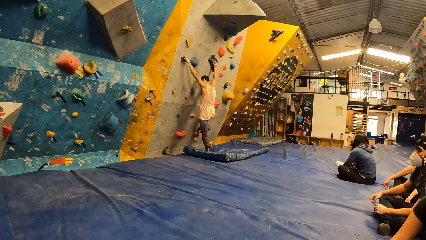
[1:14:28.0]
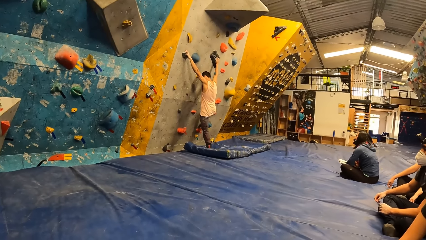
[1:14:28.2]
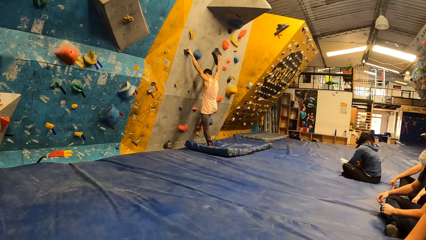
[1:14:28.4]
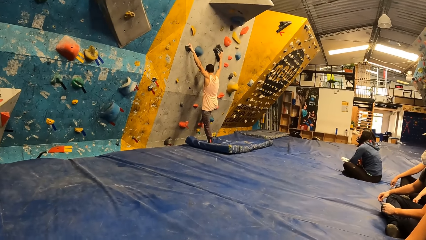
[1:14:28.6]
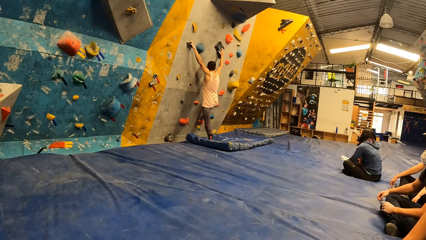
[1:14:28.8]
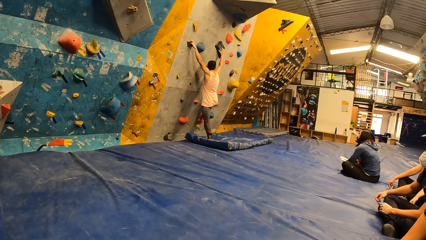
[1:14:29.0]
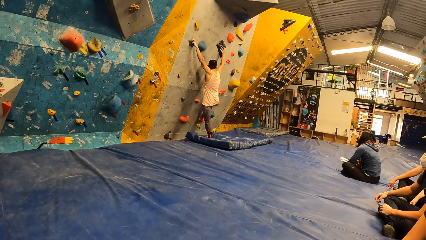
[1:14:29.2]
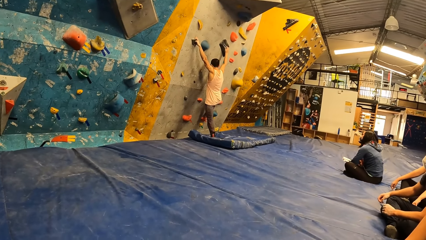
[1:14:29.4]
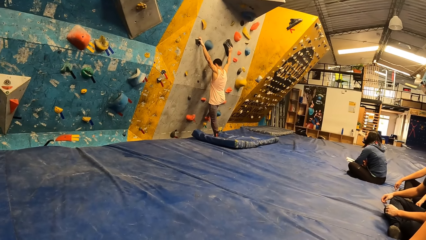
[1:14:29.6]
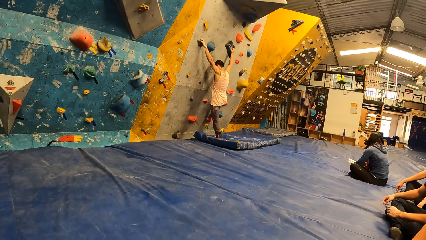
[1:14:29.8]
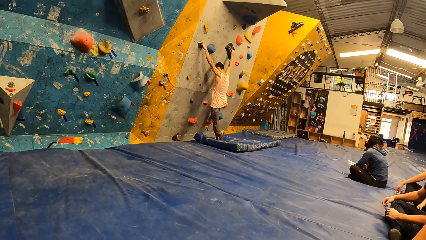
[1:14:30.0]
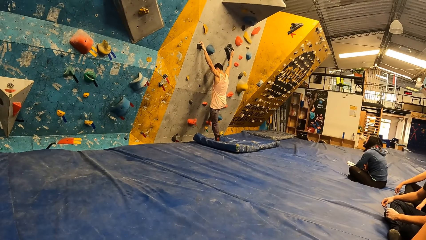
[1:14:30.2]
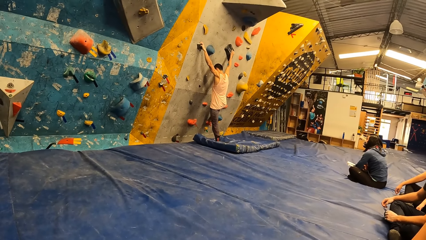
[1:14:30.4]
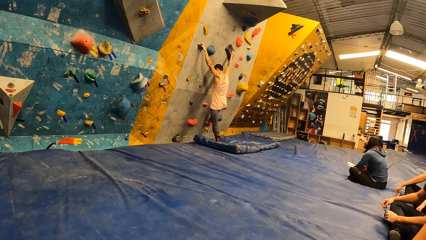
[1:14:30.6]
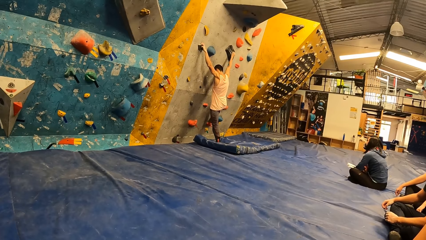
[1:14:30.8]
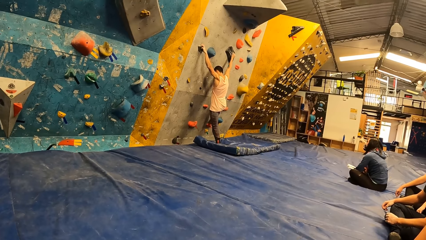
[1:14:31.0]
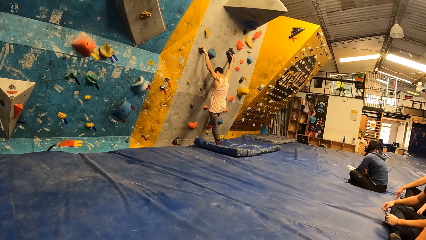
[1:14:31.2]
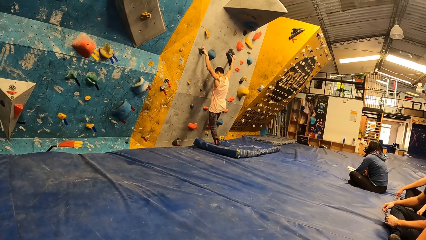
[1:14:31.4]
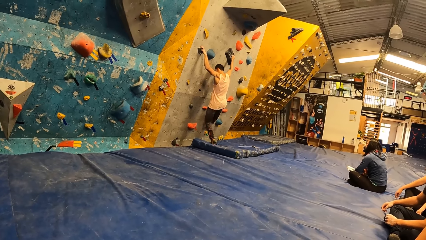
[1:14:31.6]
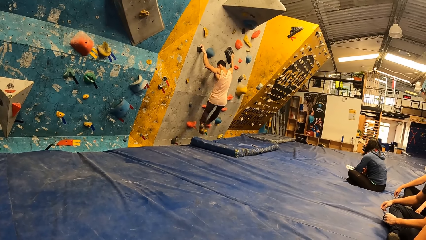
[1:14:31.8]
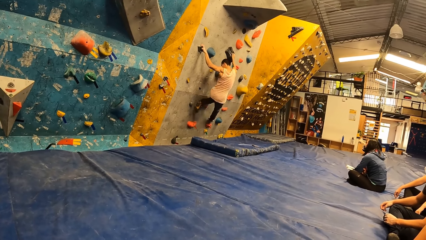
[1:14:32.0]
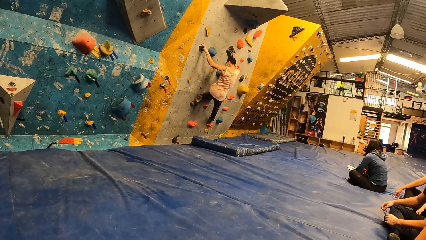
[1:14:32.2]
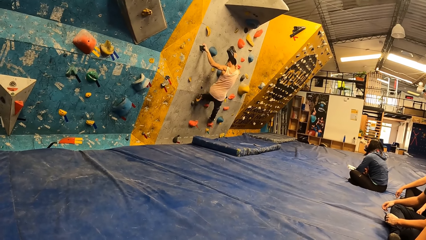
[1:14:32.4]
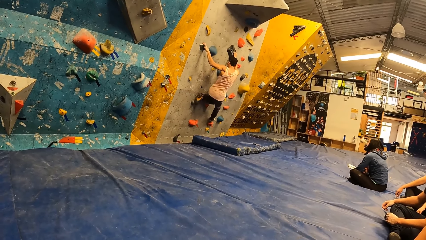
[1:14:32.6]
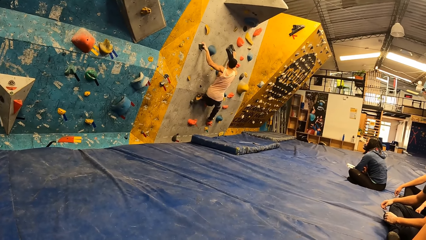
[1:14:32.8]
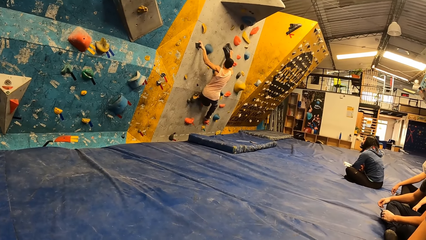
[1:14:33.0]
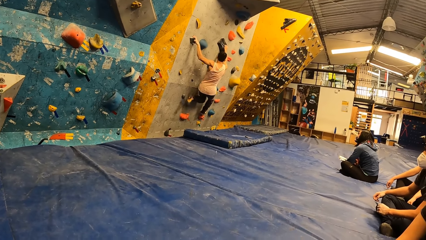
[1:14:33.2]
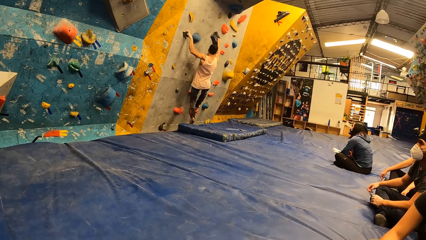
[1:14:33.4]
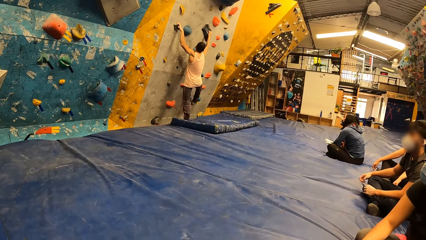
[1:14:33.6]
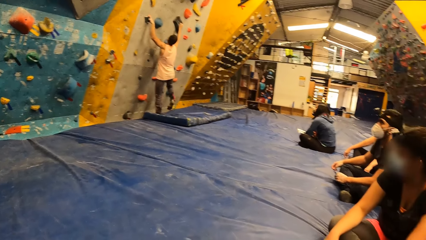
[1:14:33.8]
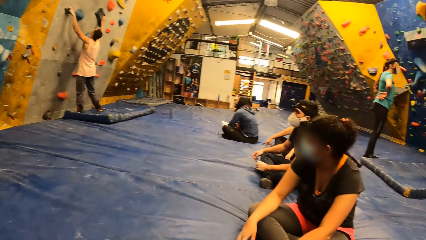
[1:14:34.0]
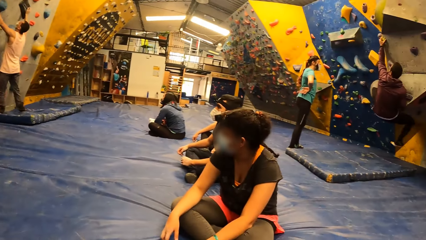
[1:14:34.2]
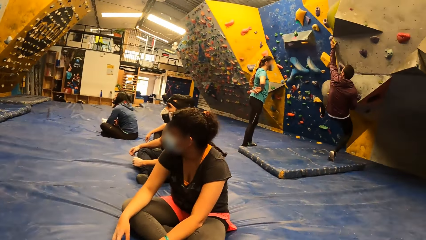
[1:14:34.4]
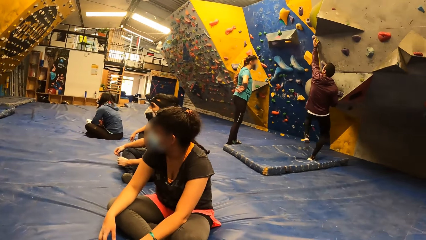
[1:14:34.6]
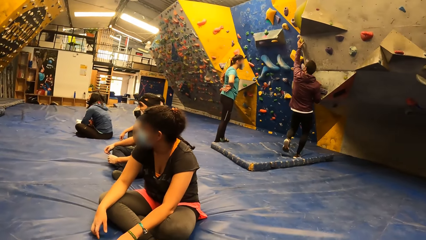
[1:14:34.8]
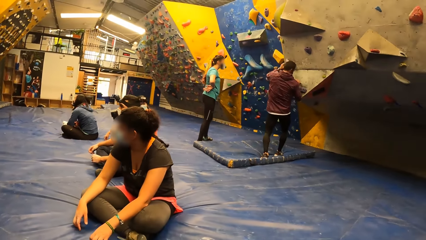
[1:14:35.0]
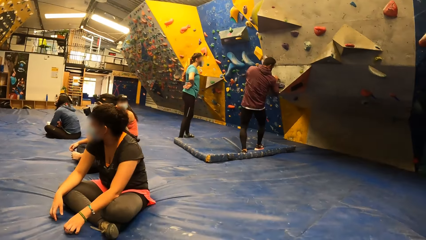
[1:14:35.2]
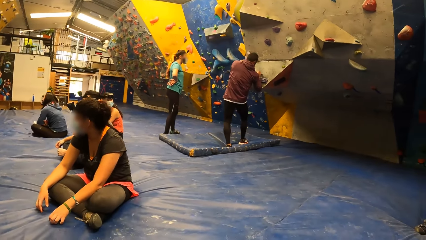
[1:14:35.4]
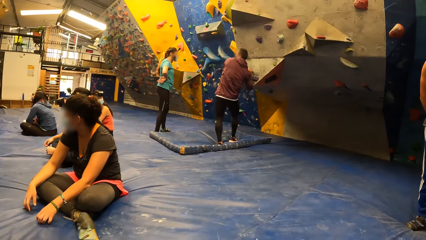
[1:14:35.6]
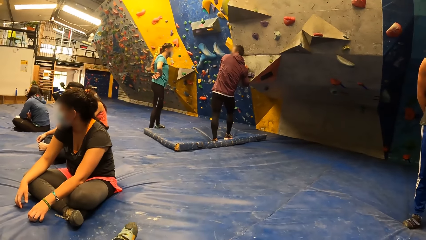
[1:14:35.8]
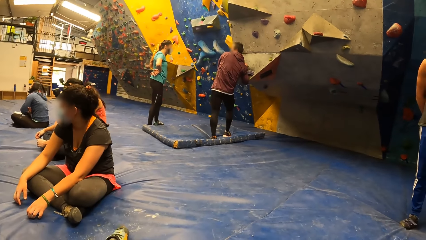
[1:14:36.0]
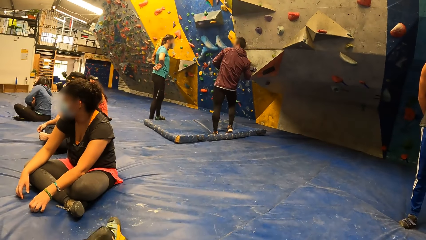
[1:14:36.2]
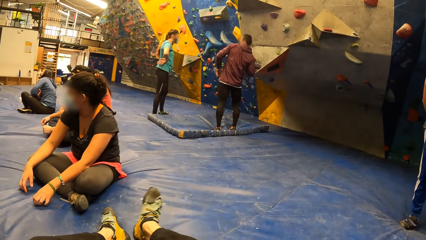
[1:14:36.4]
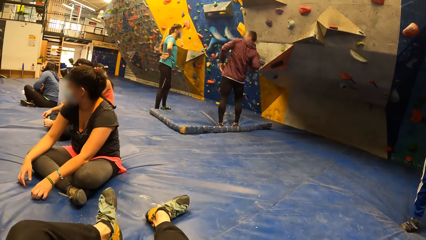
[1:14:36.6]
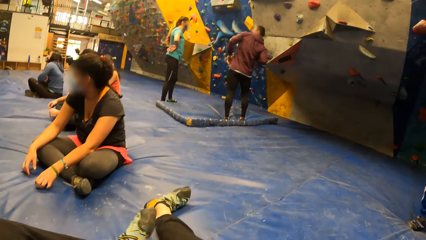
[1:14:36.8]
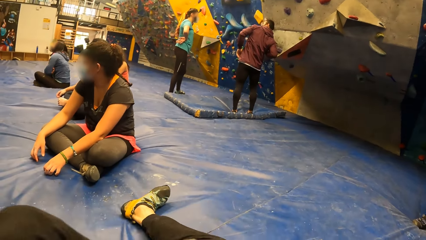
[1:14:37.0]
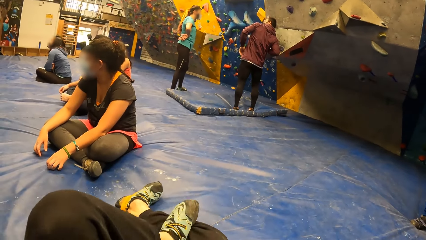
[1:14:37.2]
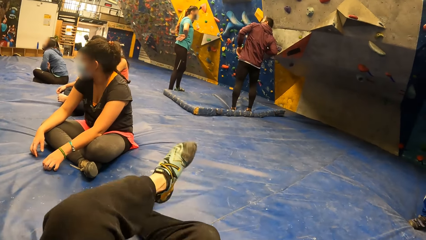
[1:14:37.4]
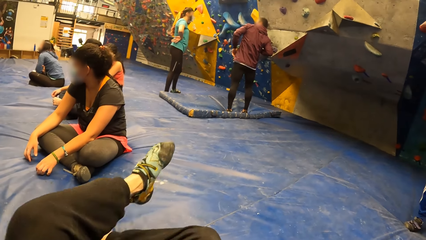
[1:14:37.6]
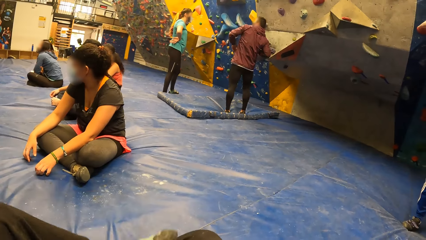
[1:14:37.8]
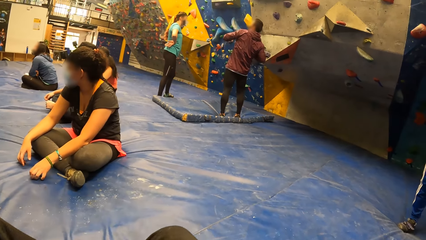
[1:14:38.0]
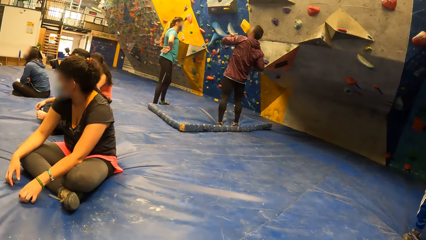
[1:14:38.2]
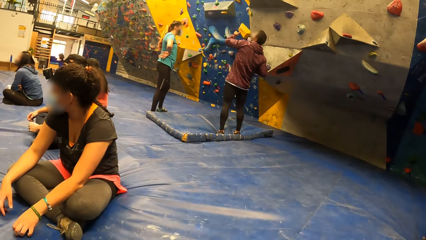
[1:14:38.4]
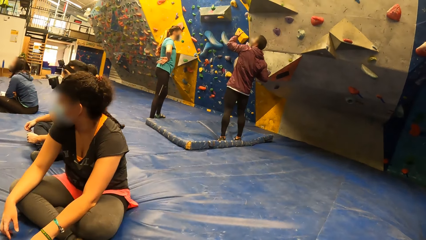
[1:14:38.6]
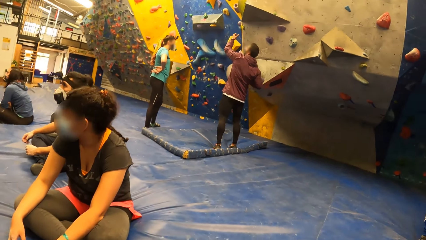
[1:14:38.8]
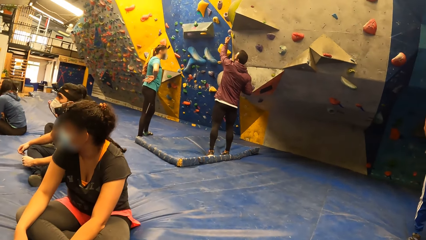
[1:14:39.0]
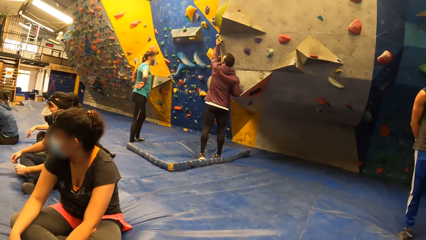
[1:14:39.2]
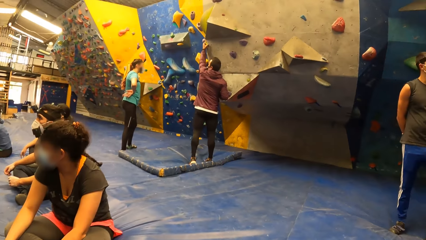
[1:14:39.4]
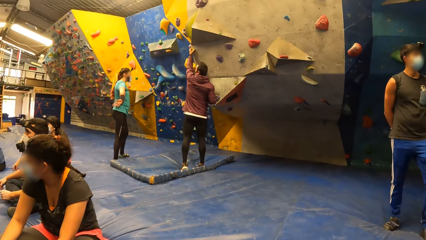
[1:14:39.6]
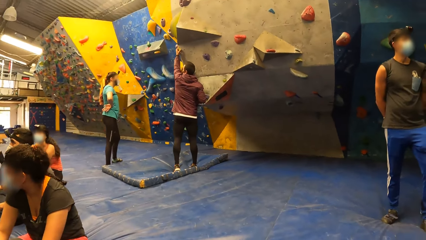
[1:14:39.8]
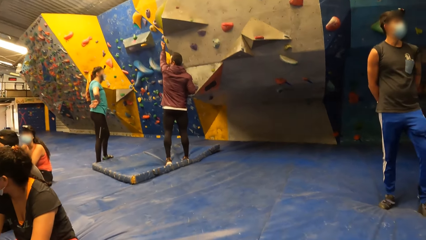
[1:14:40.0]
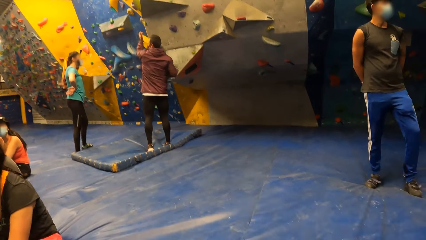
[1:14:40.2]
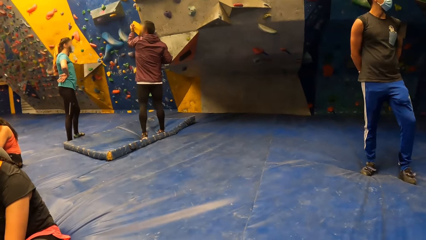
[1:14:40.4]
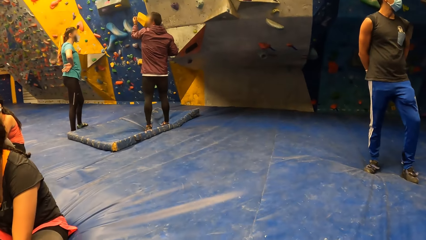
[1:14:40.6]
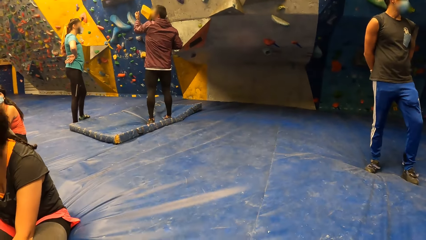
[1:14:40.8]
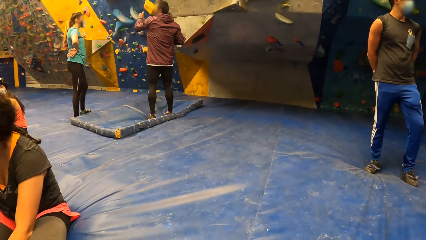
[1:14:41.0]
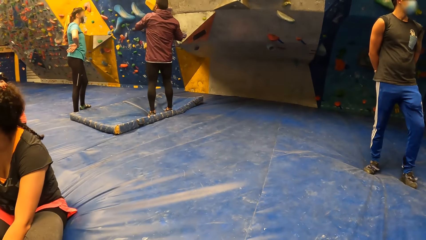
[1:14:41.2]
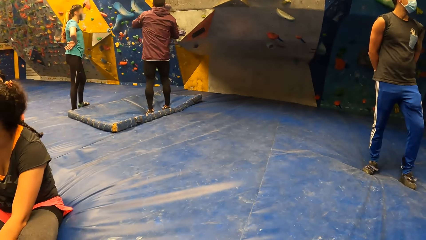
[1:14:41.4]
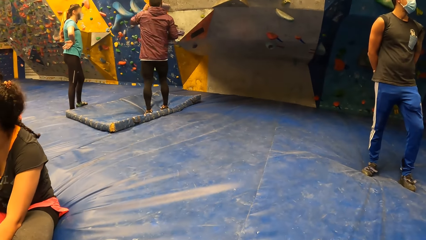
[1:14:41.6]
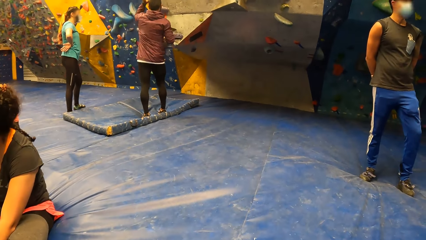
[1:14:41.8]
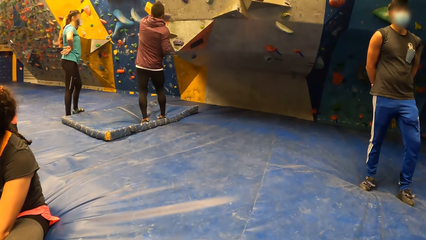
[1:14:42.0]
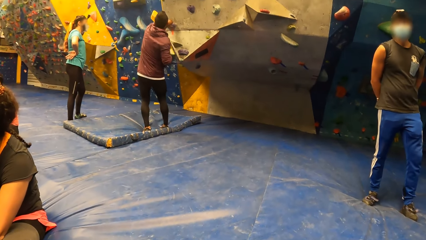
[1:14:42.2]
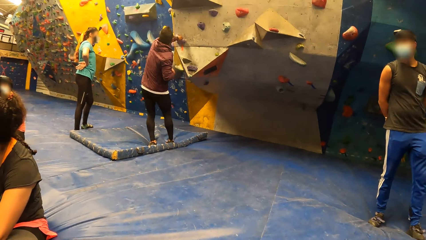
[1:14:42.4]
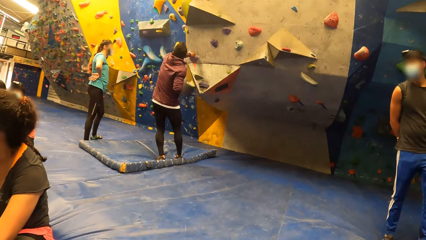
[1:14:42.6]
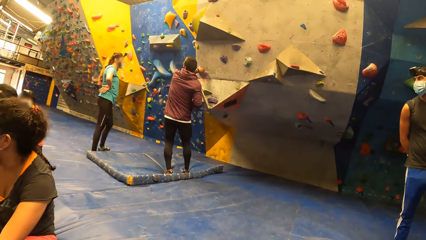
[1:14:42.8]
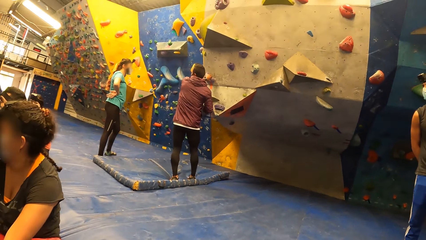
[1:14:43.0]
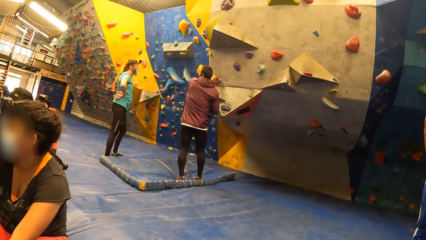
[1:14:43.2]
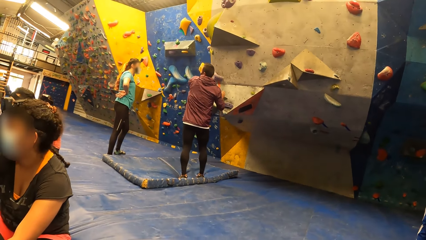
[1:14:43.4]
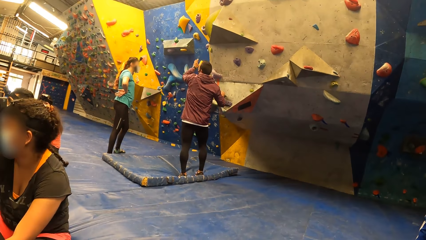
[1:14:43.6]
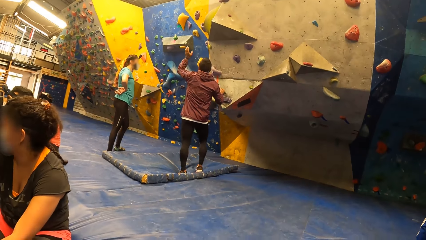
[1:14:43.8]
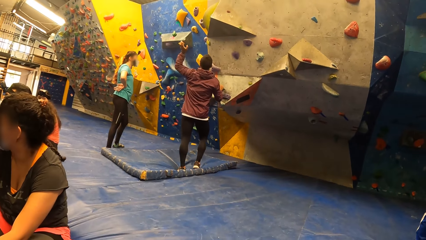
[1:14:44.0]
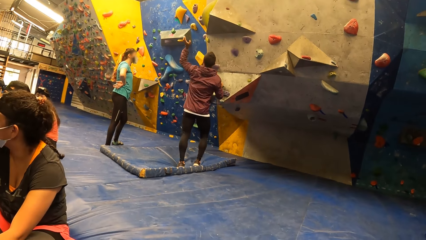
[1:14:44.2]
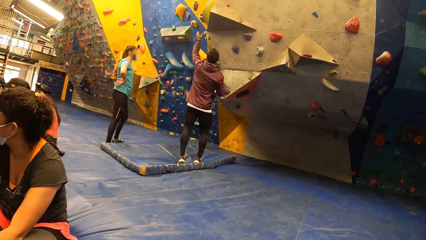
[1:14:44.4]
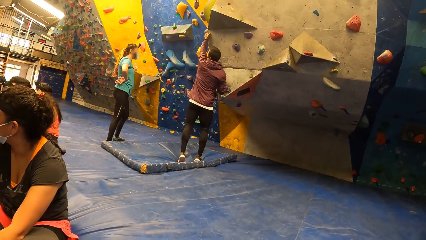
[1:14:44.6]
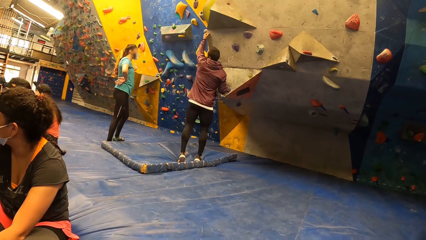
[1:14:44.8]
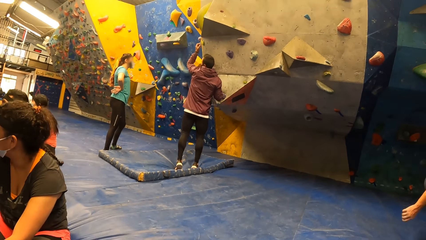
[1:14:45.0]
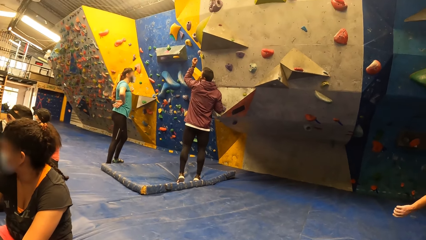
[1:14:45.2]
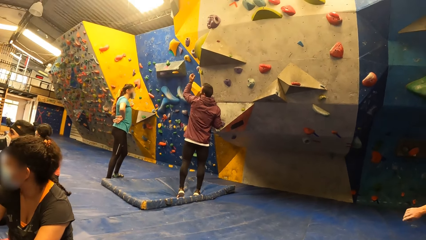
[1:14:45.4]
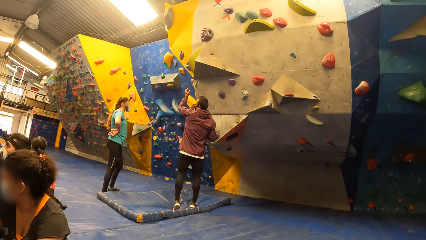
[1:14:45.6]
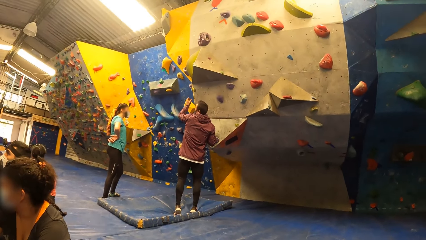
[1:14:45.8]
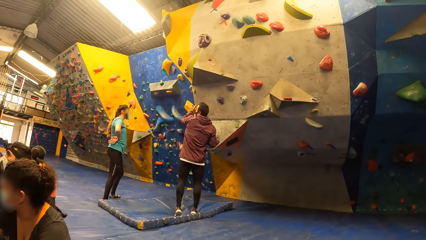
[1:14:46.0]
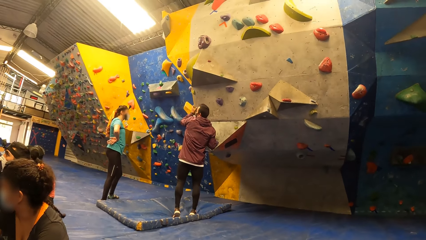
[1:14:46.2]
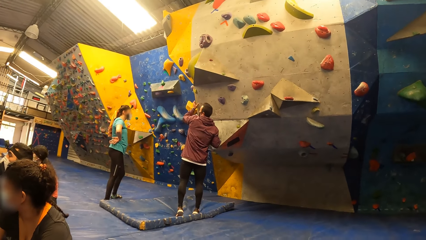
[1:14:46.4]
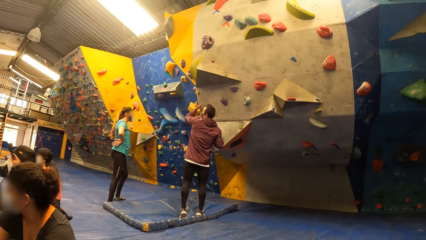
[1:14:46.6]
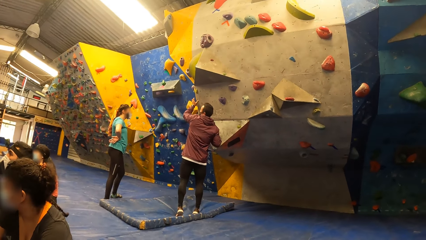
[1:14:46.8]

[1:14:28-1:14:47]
A person jumps on the floor. Another person climbs on the holds on the wall and jumps on the floor. The camera wearer straightens legs. The other person touches the holds on the wall.
